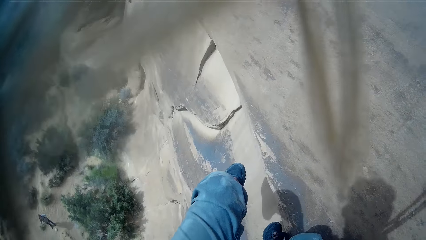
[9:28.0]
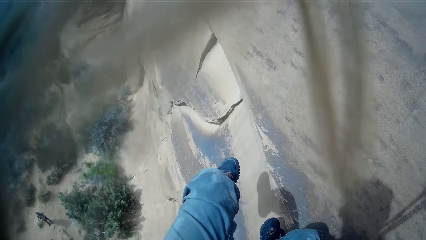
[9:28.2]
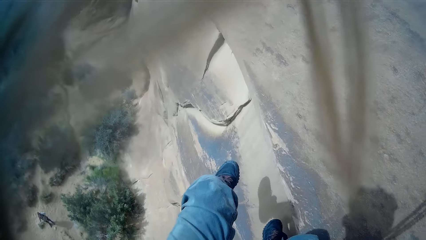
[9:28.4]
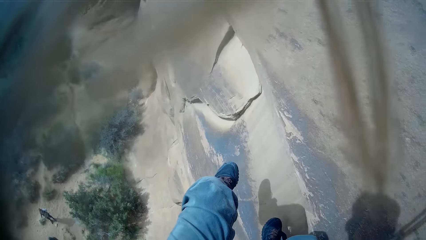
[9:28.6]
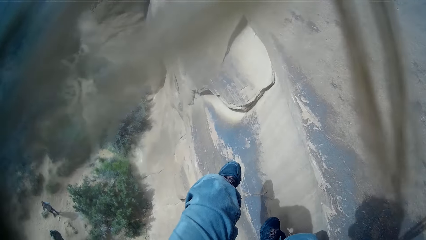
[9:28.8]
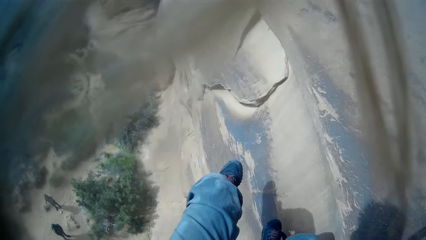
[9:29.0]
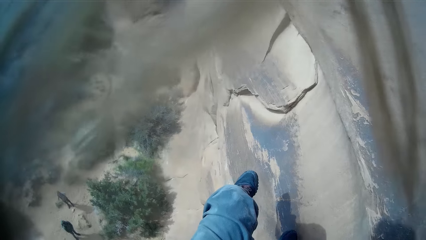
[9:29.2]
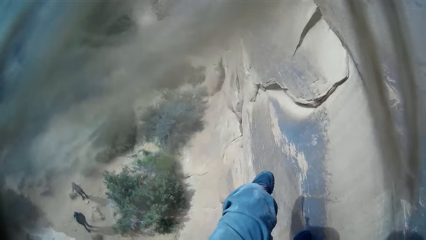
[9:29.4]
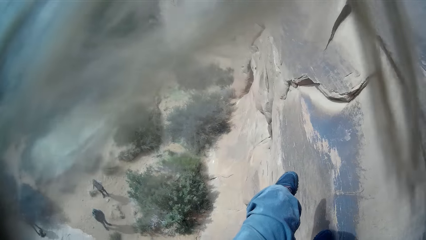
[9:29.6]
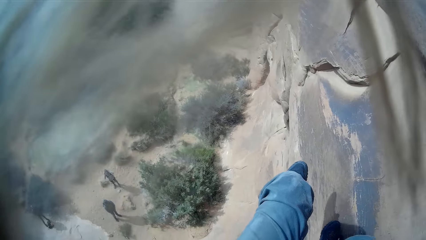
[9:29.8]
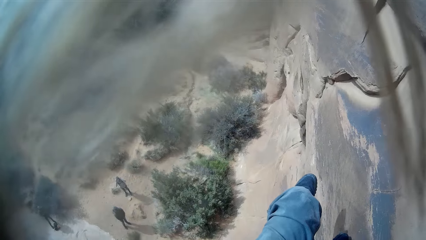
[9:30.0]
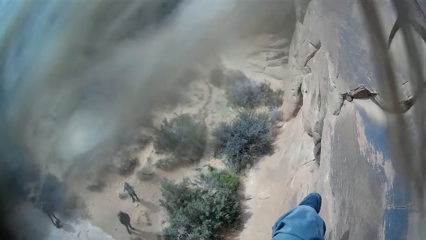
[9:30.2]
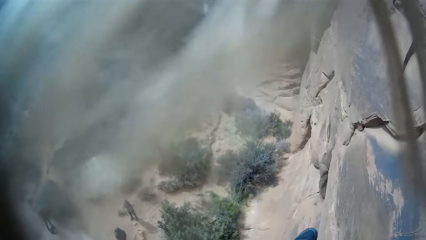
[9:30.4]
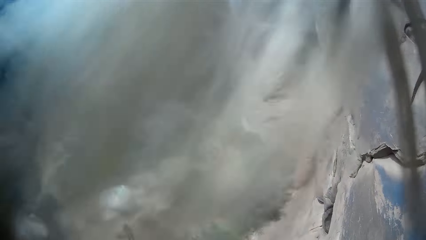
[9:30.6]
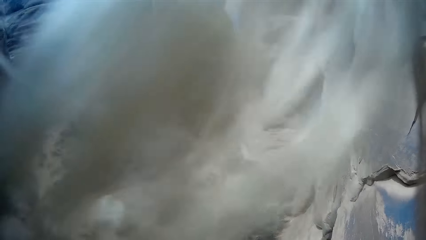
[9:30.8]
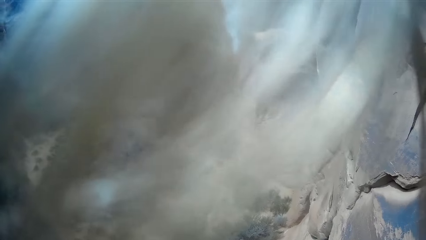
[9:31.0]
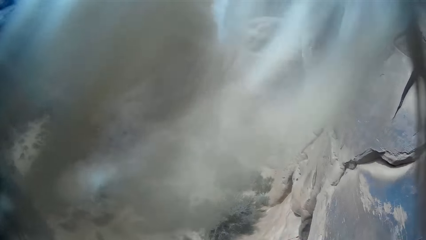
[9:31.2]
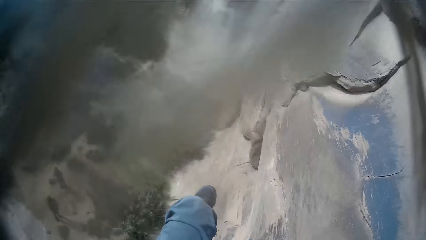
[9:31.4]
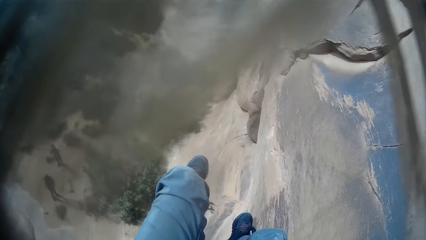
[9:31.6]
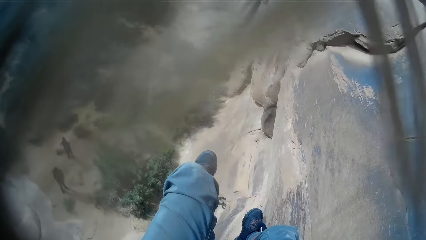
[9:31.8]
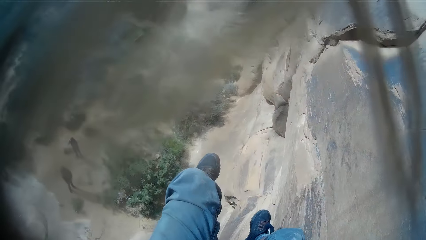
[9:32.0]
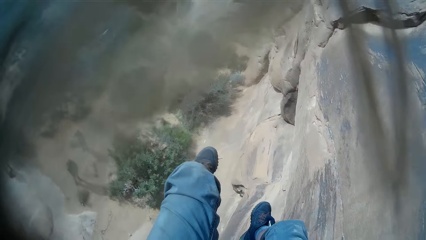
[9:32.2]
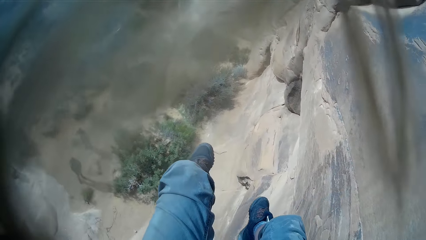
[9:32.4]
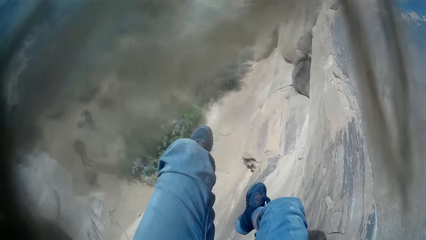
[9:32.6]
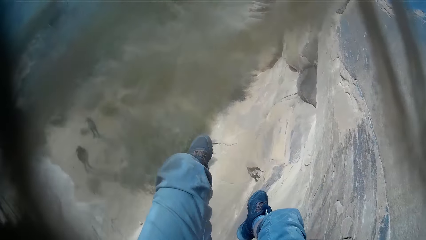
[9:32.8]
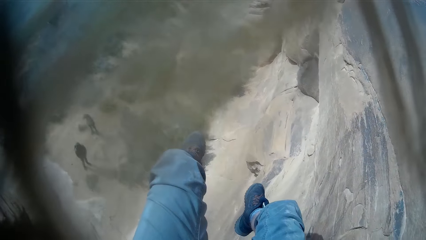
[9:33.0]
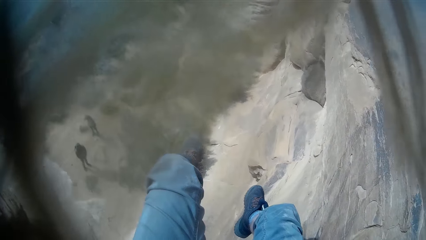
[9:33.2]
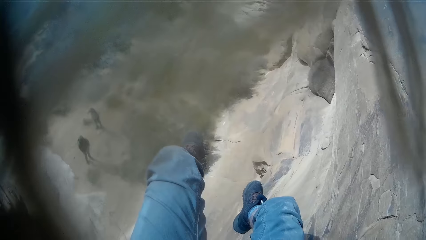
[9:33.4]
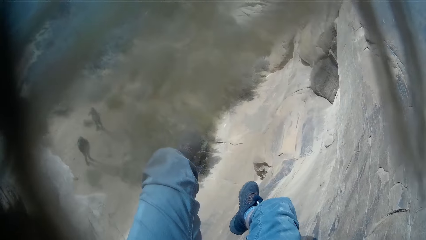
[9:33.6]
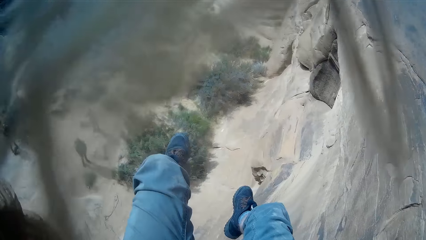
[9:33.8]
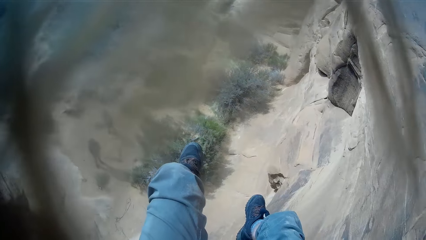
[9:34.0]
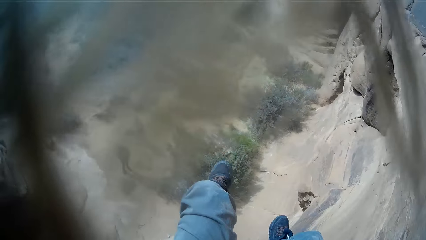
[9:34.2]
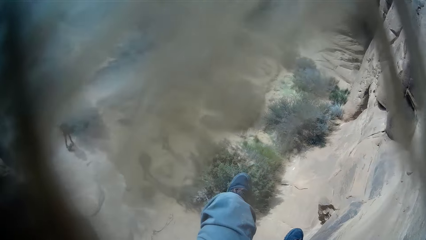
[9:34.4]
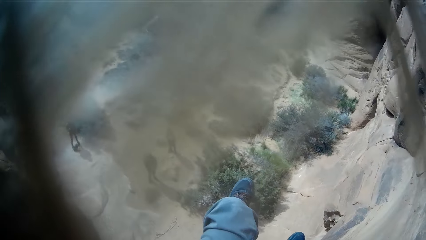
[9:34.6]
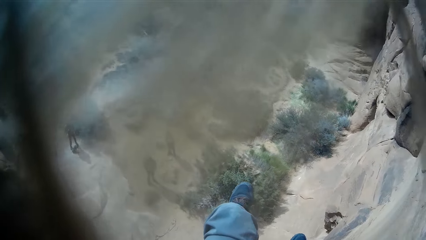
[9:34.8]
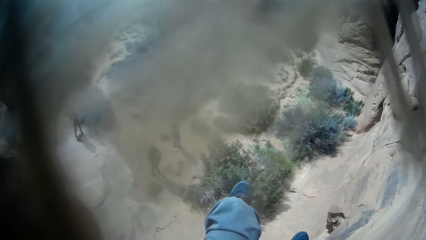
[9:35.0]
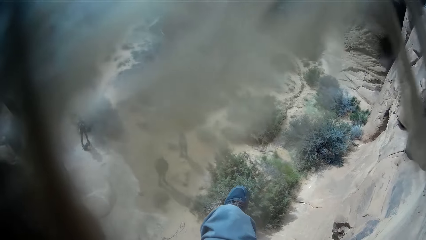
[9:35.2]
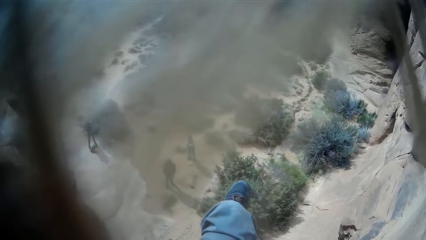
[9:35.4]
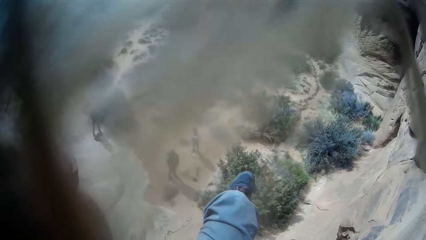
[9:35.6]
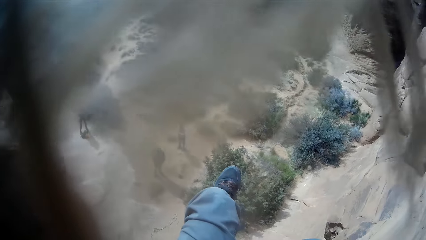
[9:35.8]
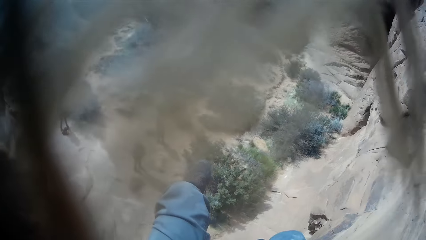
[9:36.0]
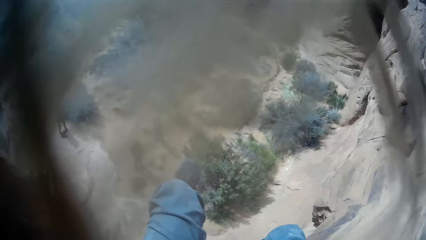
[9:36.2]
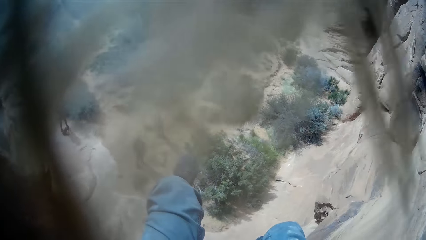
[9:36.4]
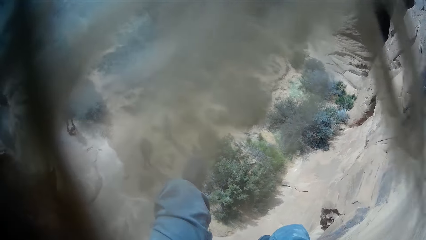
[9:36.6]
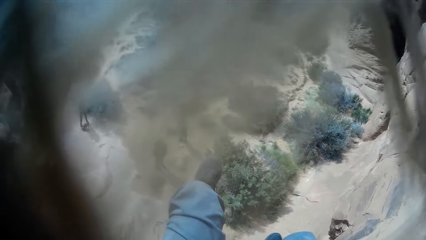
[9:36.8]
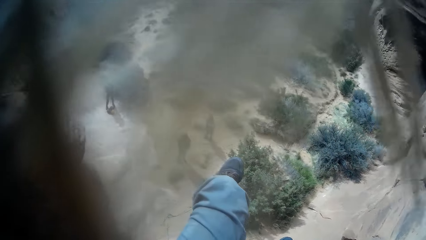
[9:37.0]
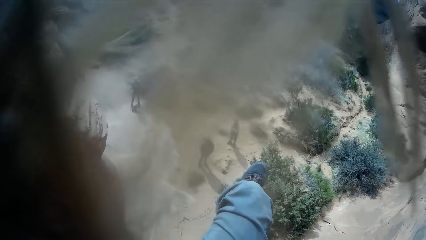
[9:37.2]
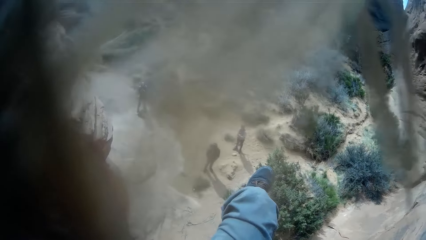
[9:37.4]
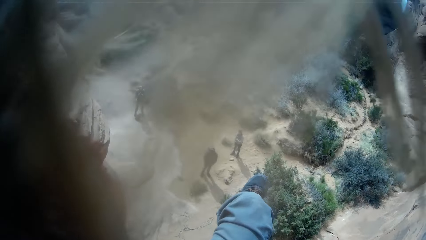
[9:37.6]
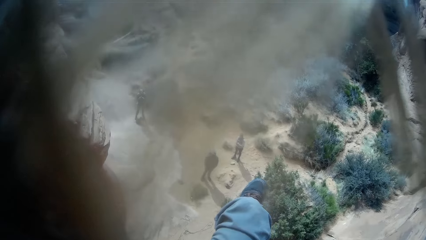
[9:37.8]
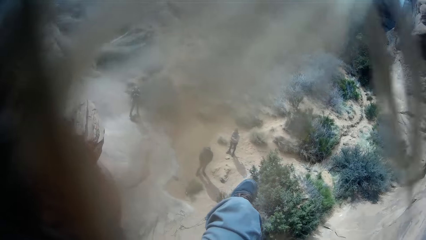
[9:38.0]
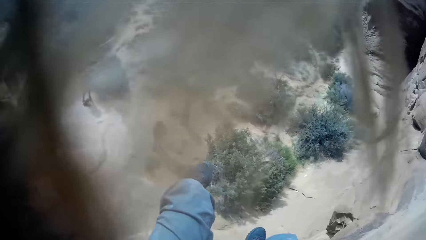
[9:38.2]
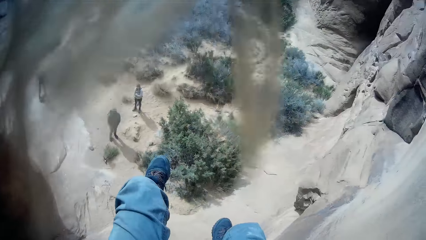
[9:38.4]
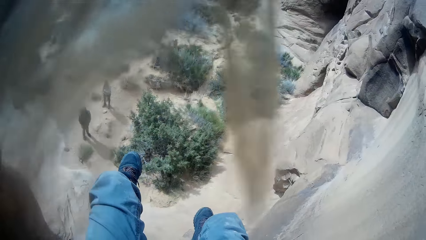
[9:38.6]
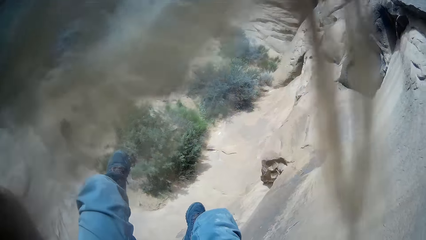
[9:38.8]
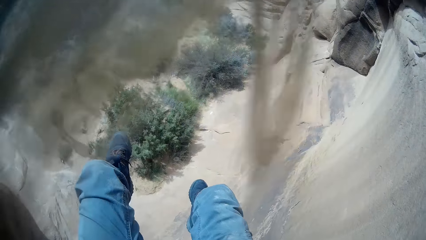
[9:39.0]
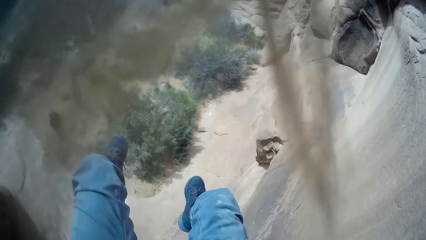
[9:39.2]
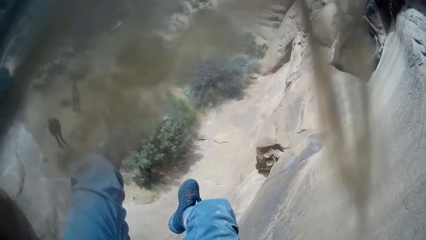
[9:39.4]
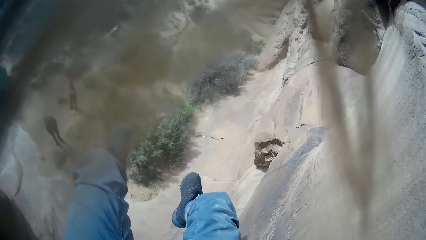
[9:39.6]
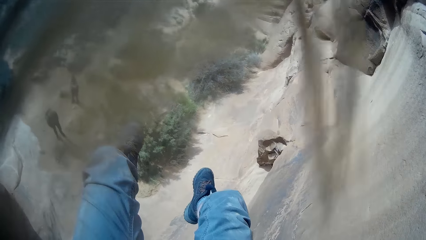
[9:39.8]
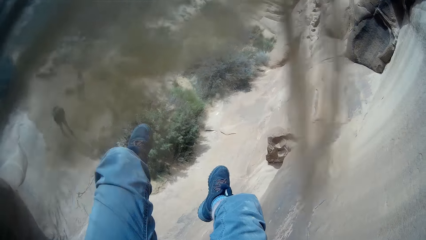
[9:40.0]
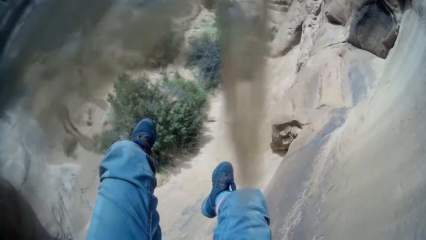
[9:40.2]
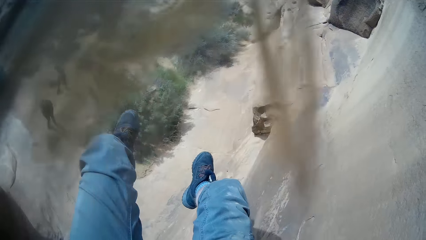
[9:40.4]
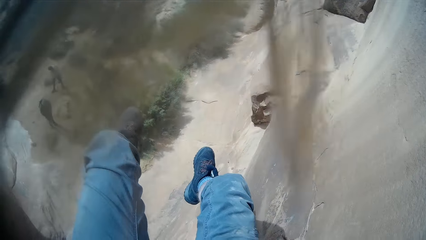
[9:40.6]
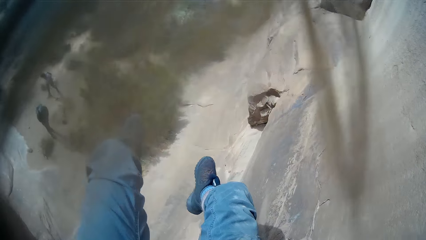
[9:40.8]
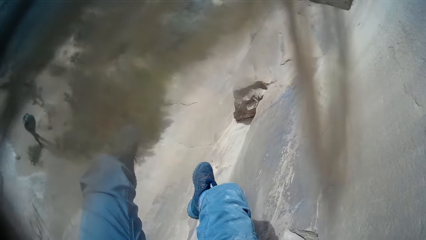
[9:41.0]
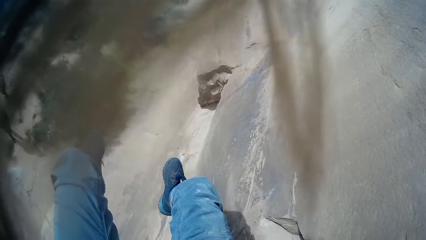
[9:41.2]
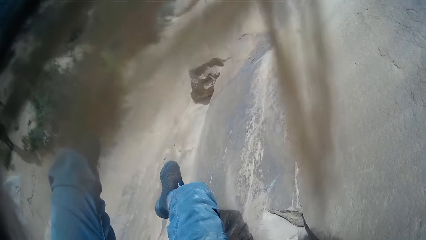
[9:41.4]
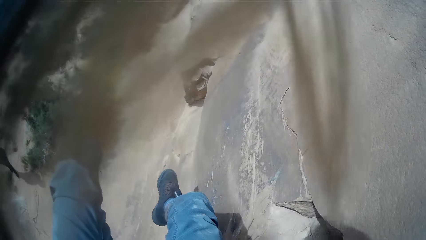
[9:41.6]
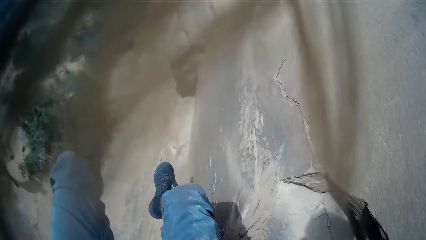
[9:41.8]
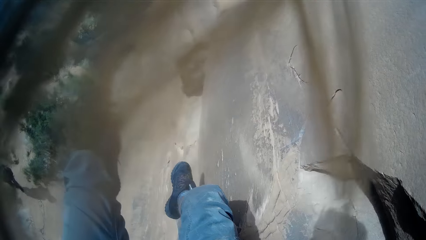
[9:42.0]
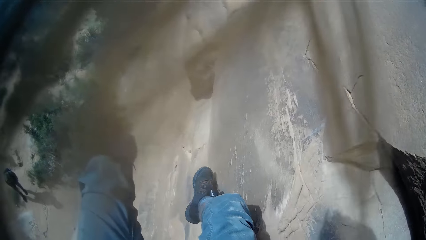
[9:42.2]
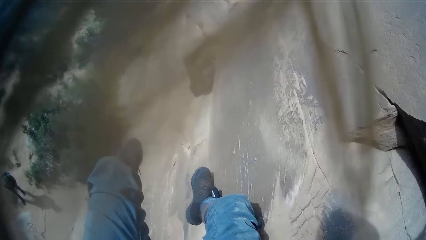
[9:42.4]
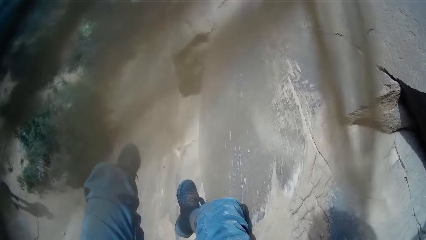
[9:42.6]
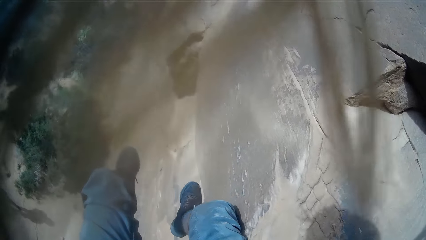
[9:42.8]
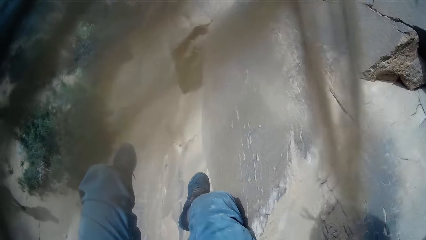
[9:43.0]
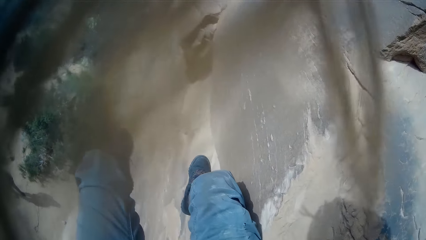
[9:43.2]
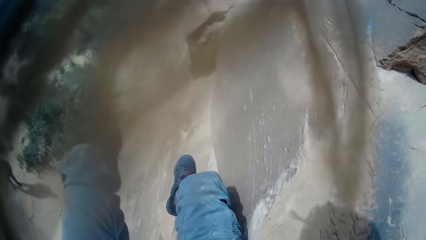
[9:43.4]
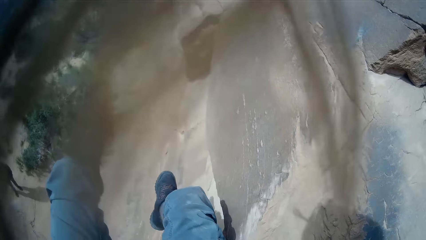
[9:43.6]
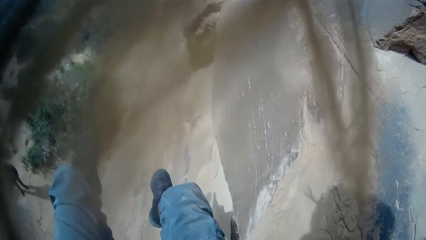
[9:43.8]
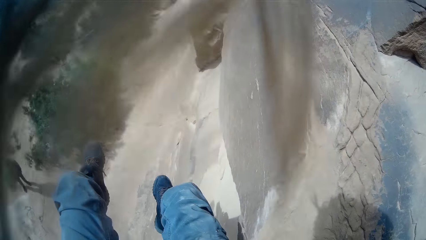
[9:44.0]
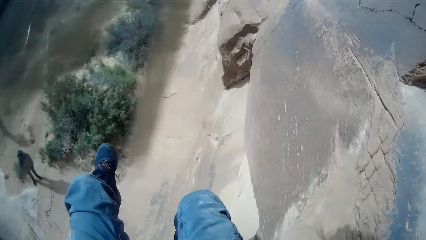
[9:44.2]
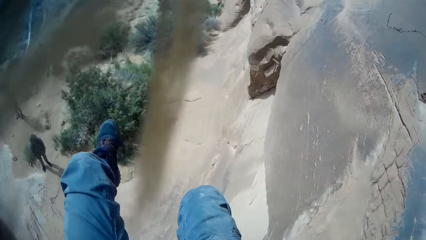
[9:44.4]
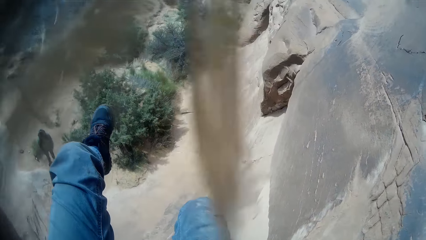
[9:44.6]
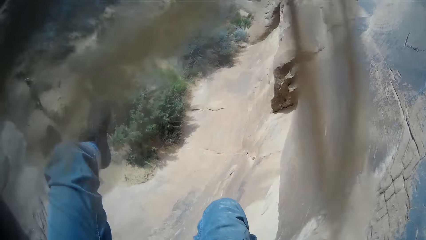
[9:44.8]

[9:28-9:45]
A man looks at the camera wearer. Another man looks at the camera wearer. Another man walks around. The first man looks around.
